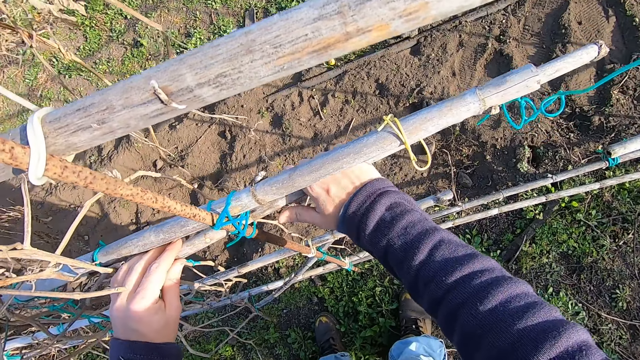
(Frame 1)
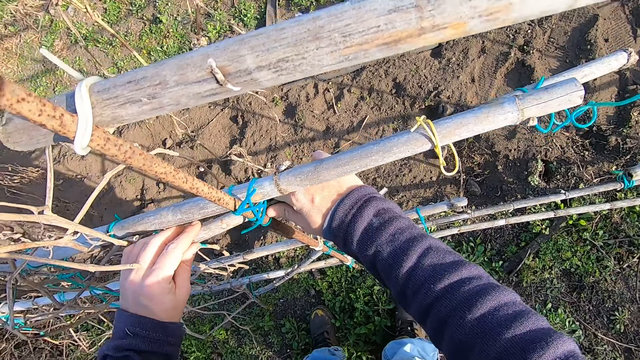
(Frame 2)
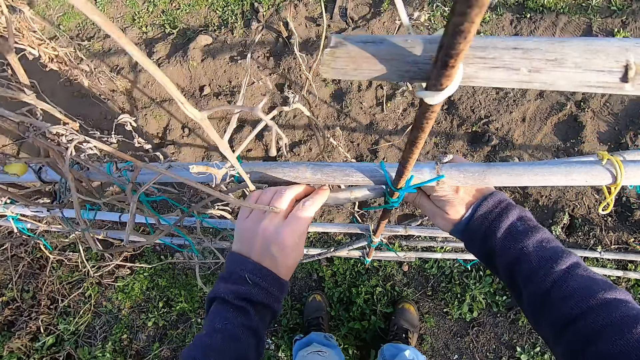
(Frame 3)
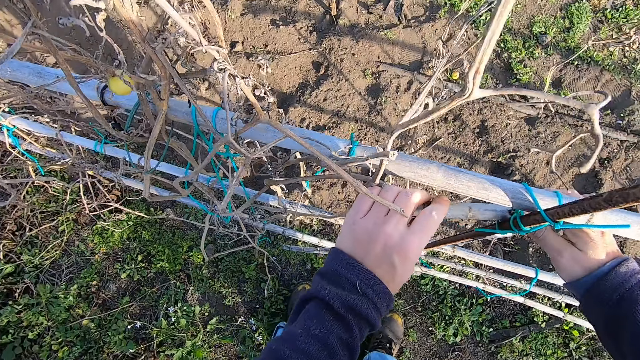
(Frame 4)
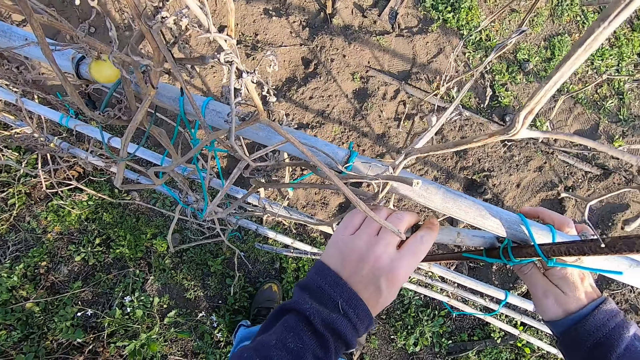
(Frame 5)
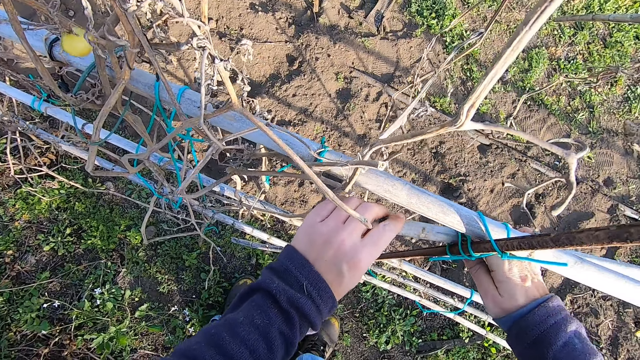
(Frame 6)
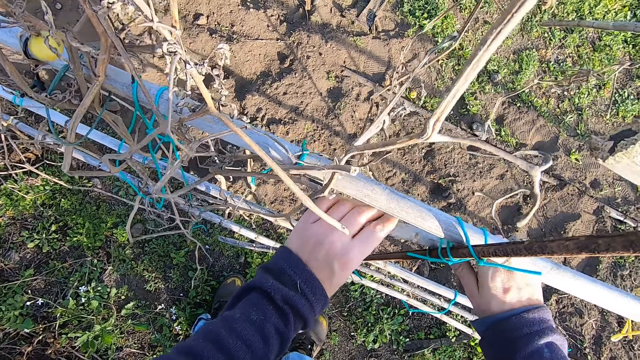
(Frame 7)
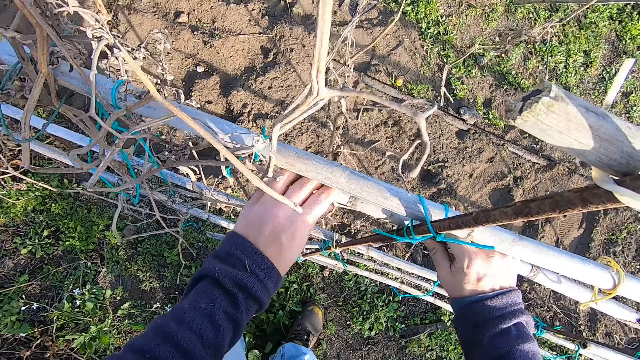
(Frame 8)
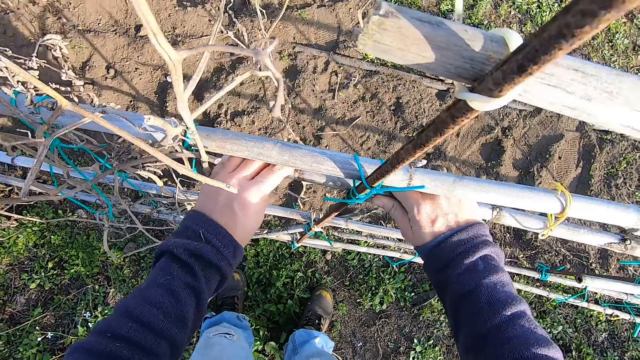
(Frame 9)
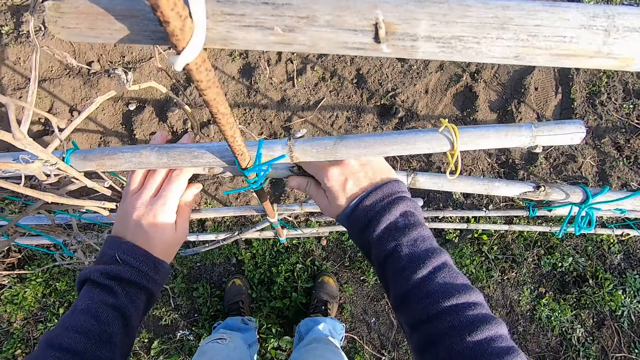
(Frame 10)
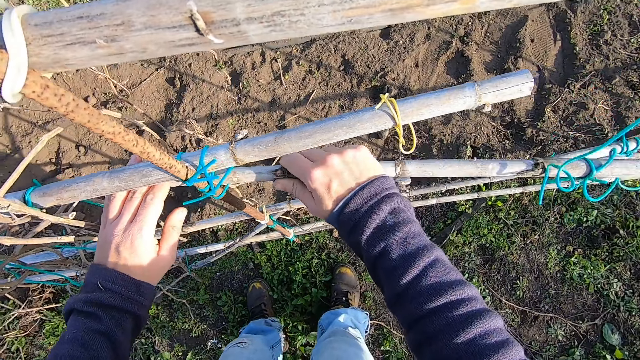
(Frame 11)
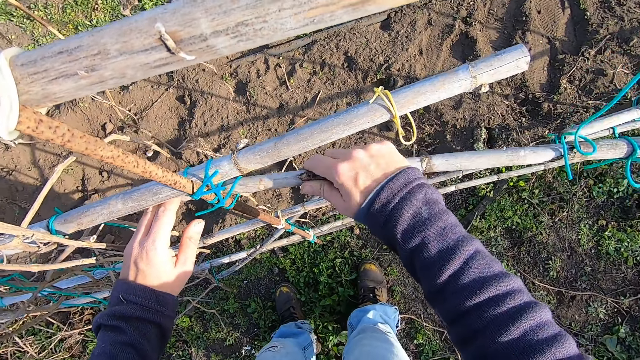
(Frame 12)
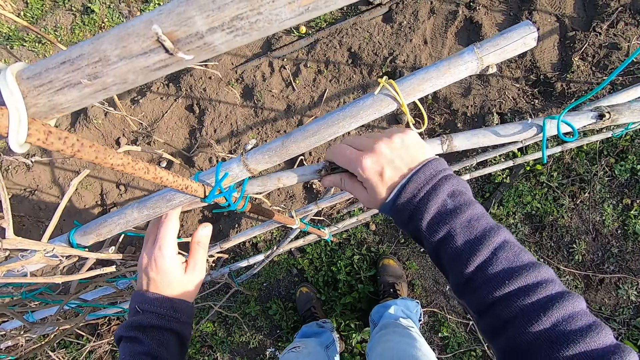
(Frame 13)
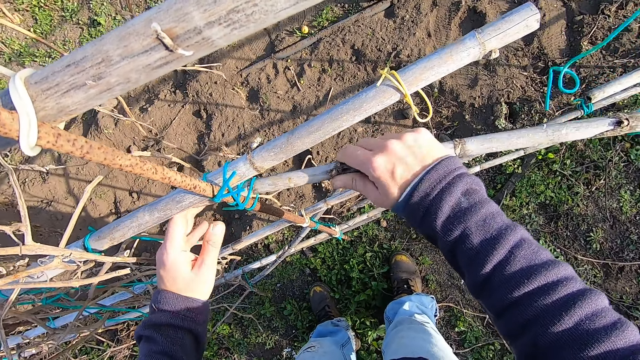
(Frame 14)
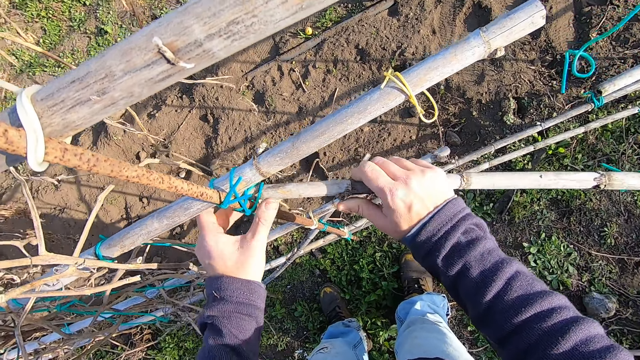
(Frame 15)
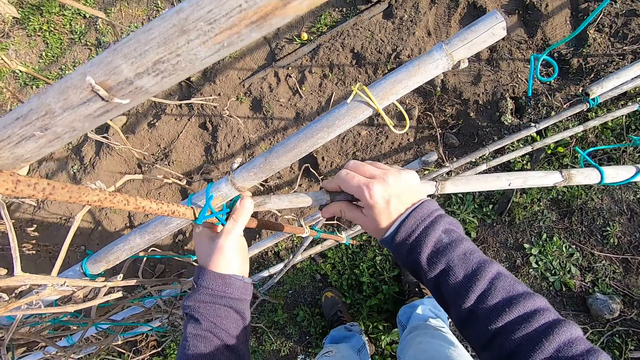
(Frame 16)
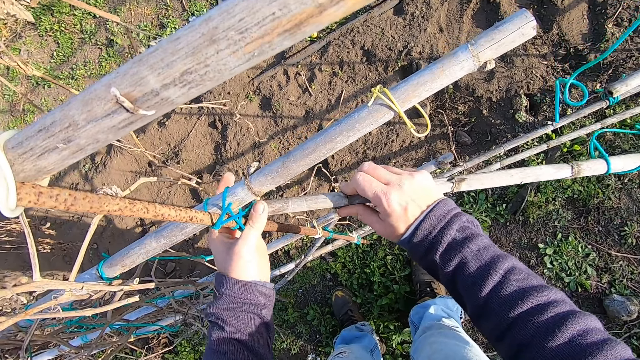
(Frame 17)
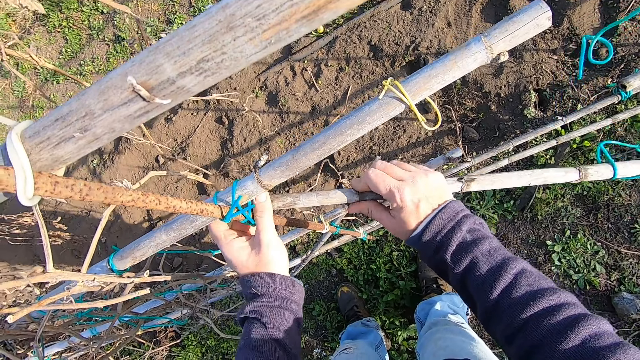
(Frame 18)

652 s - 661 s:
The camera wearer looks around. They remove wood tied to an iron rod with both hands.

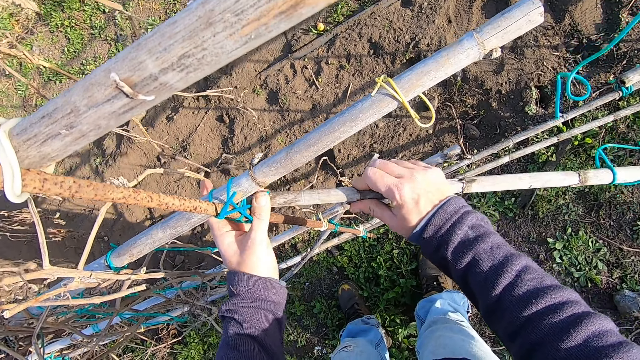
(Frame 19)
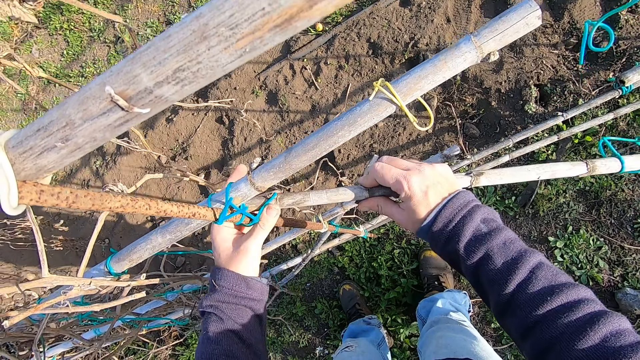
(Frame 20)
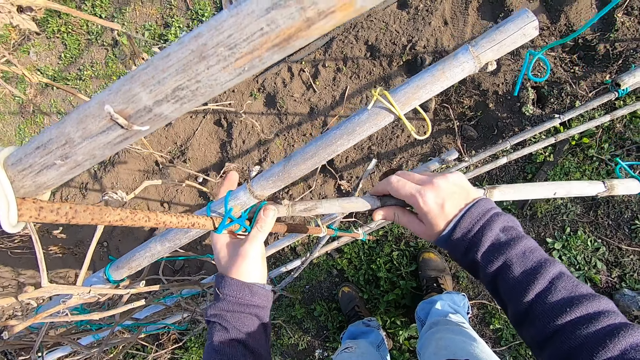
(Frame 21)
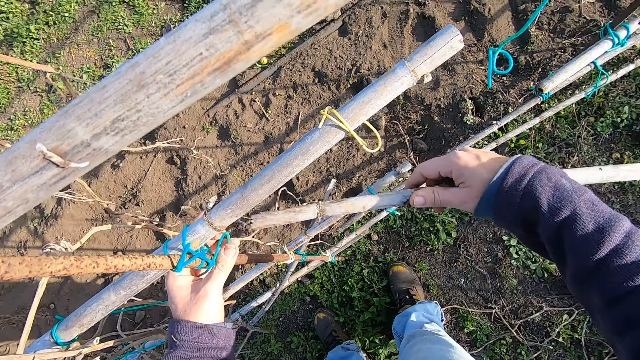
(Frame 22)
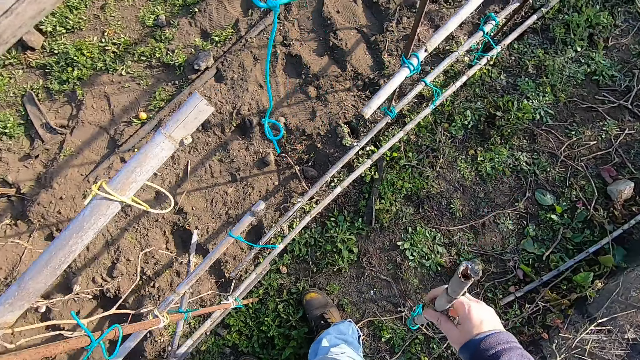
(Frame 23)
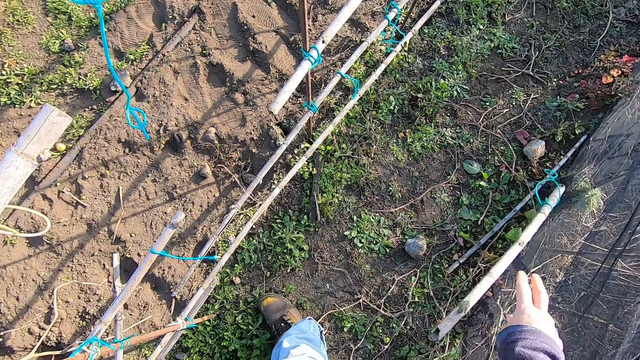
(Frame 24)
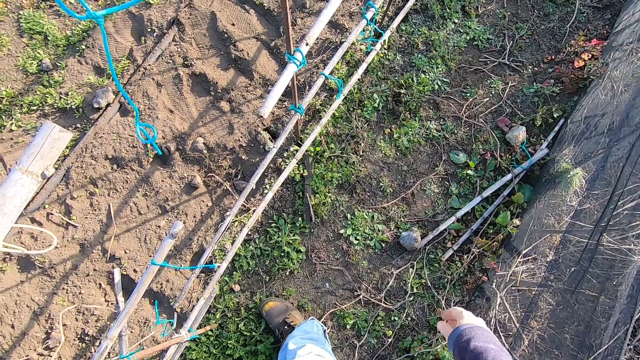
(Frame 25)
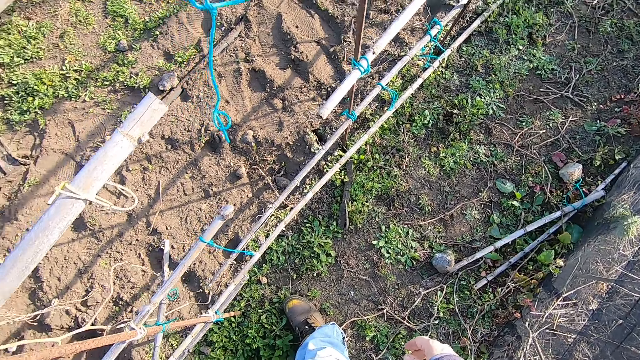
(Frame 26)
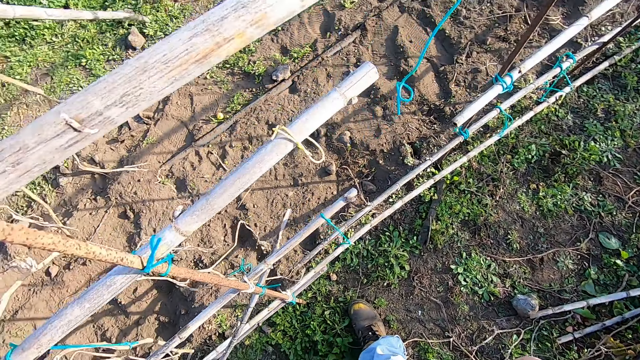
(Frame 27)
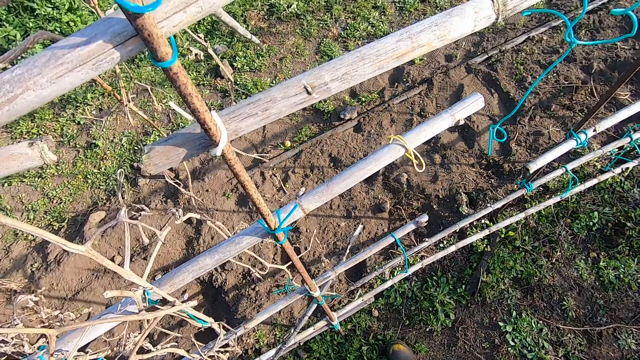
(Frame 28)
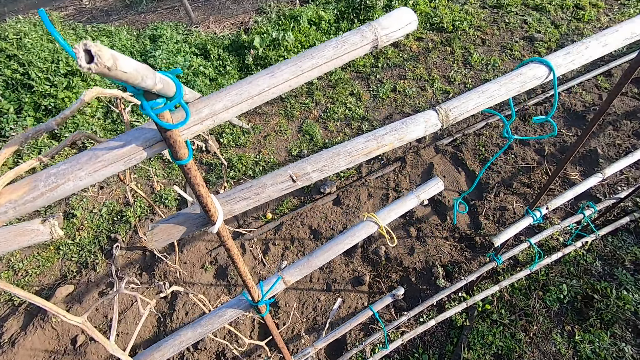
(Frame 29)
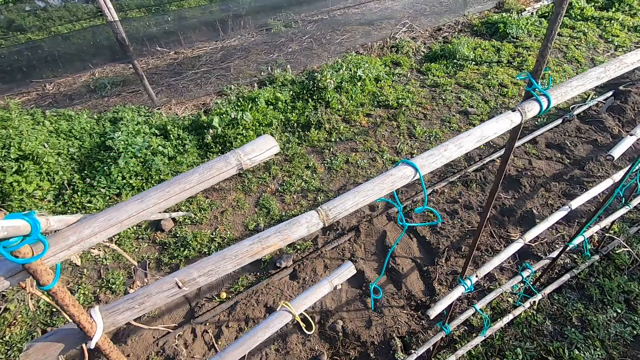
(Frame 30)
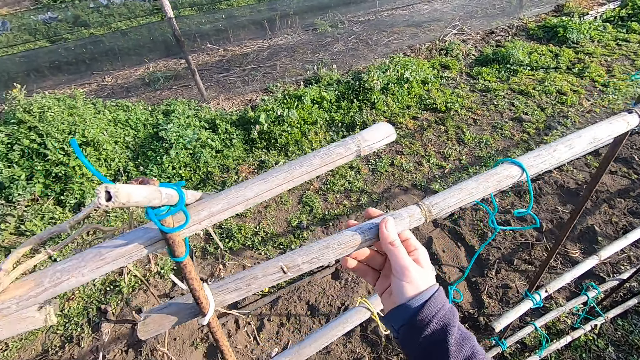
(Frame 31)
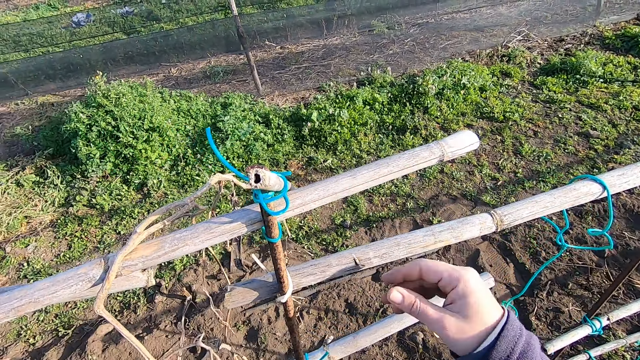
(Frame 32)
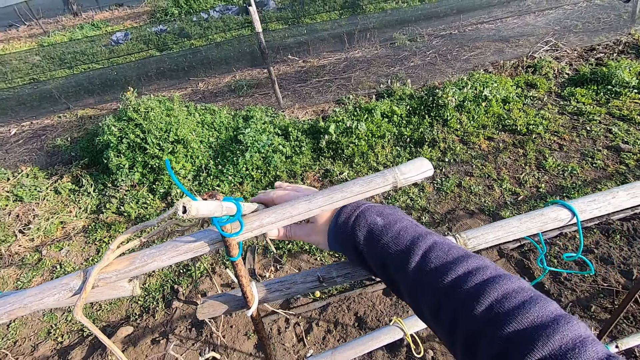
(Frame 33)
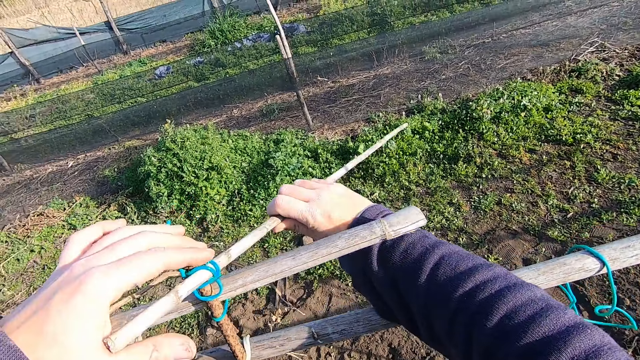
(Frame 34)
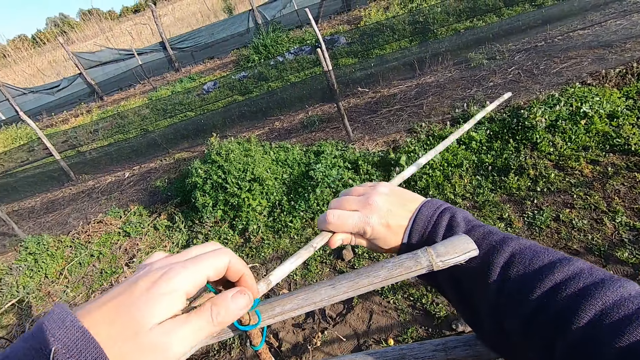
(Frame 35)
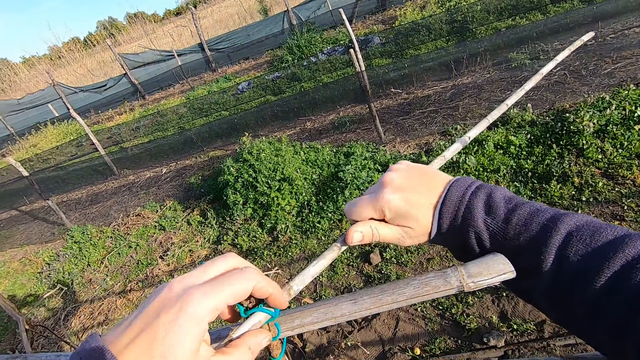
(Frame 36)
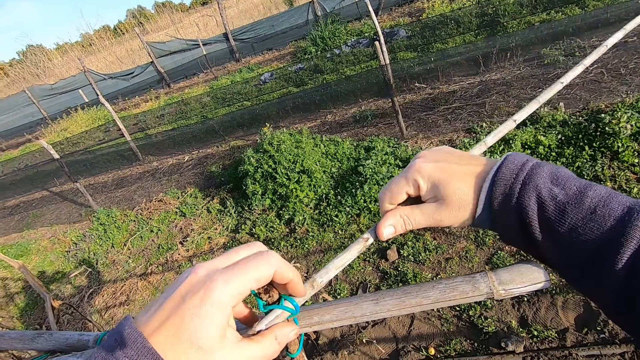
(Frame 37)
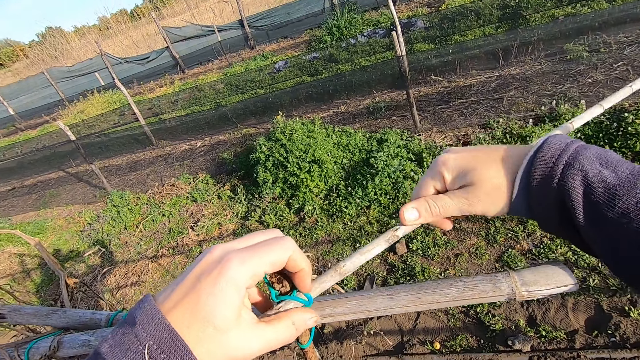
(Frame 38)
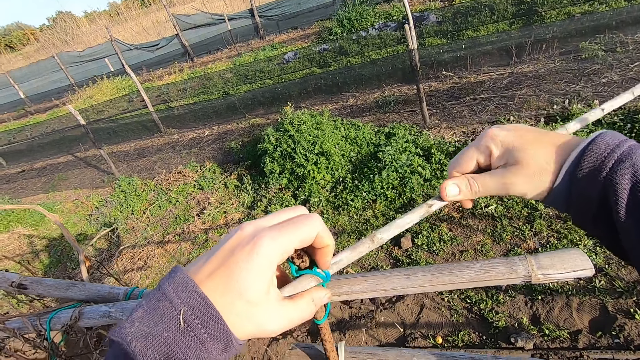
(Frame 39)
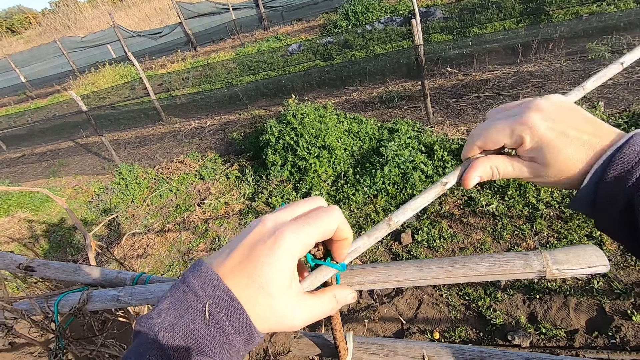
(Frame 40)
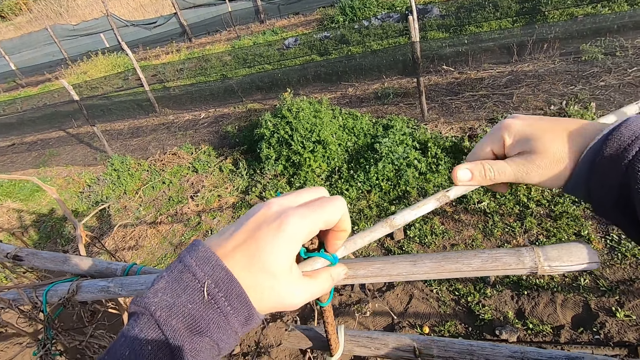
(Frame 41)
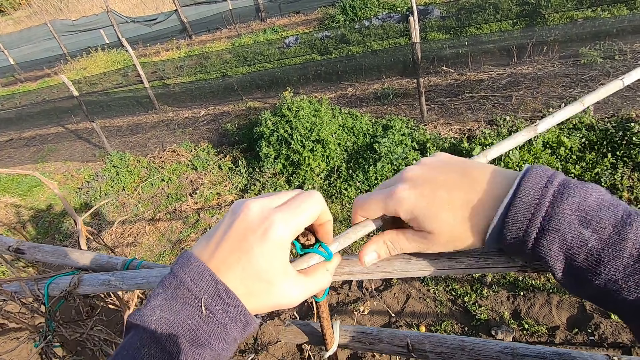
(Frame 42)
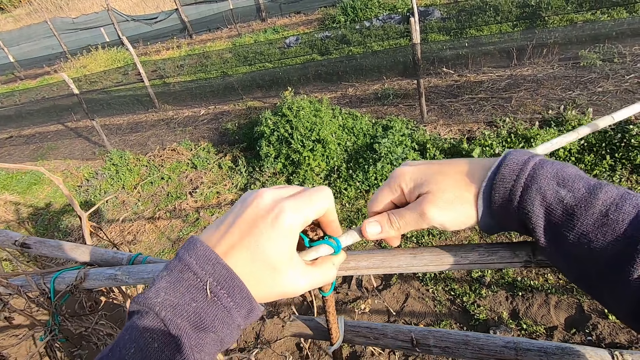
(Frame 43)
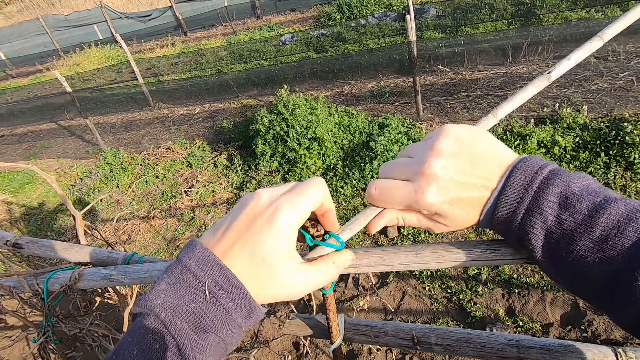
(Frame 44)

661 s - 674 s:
The camera wearer turns around. They throw the wood to the ground with the right hand. They turn around. They touch a bamboo stick. They remove another bamboo stick from the tomato trellis.
